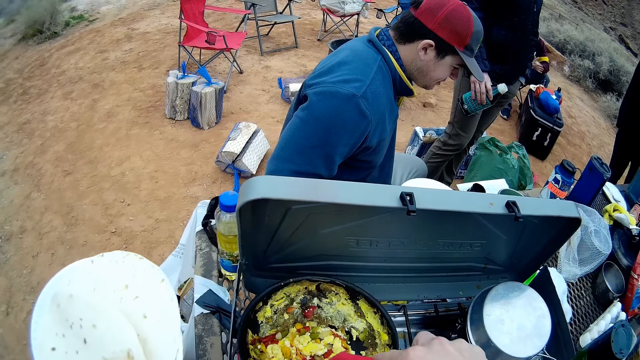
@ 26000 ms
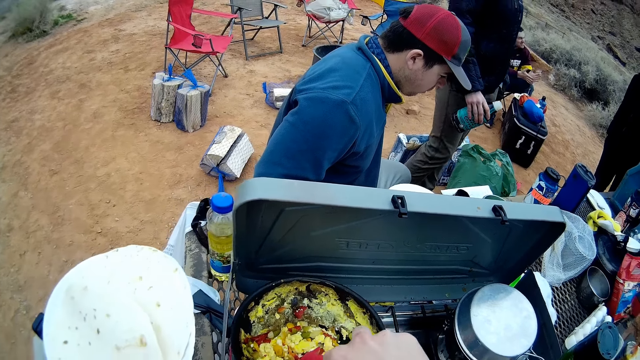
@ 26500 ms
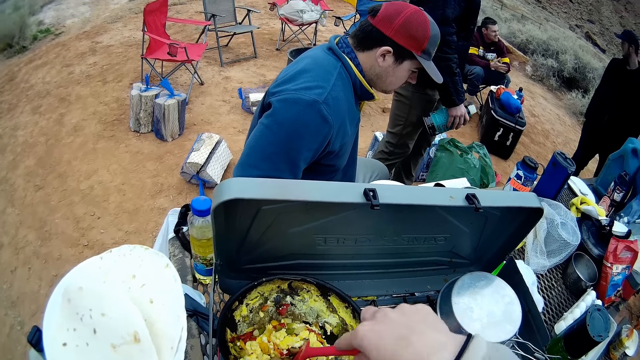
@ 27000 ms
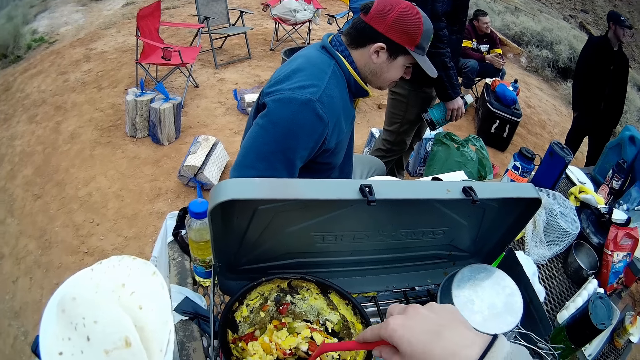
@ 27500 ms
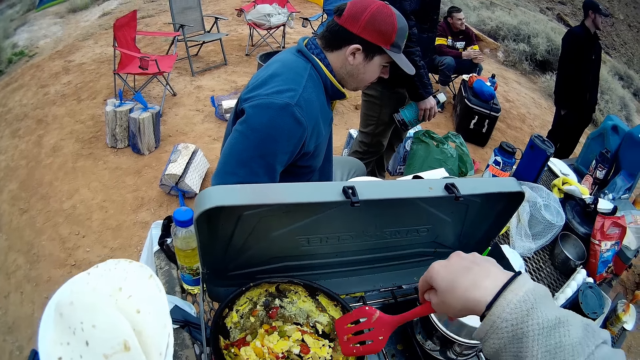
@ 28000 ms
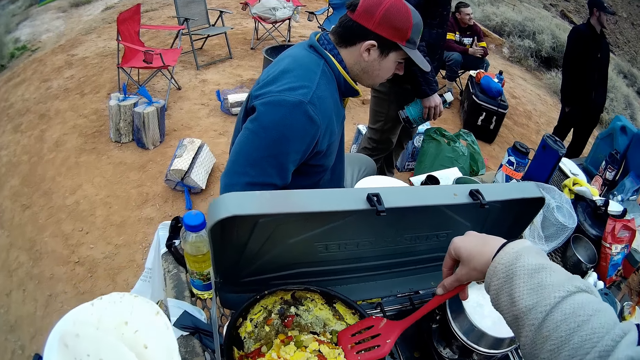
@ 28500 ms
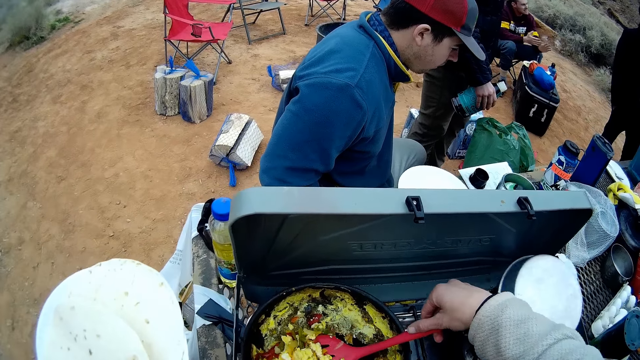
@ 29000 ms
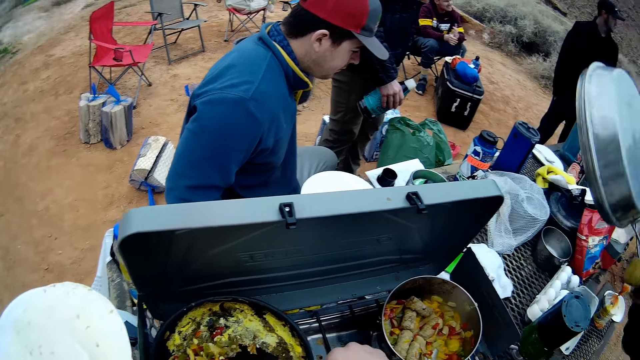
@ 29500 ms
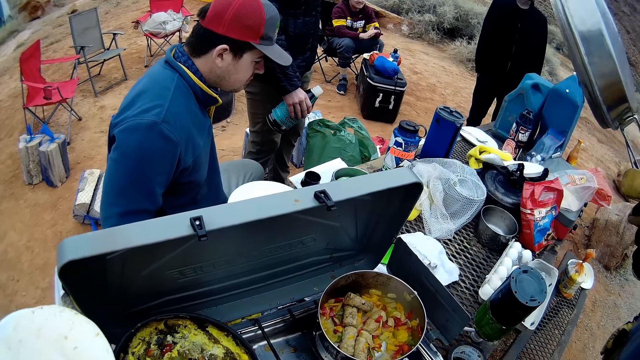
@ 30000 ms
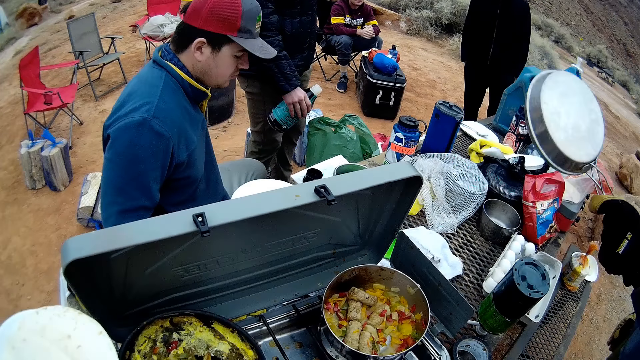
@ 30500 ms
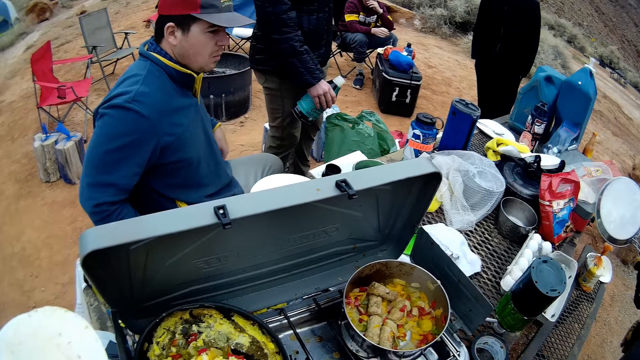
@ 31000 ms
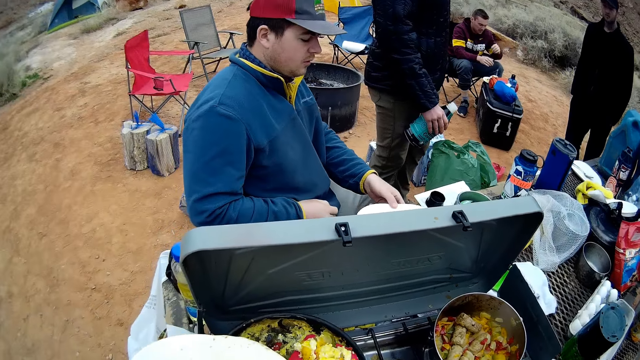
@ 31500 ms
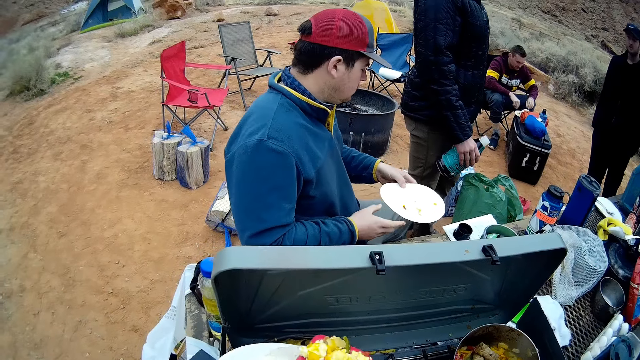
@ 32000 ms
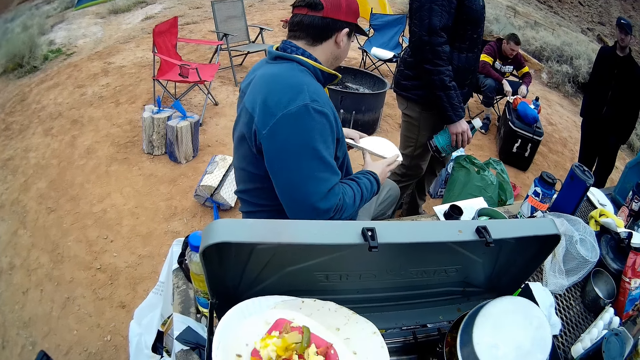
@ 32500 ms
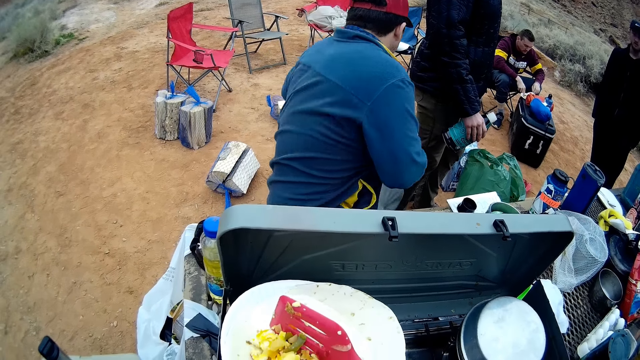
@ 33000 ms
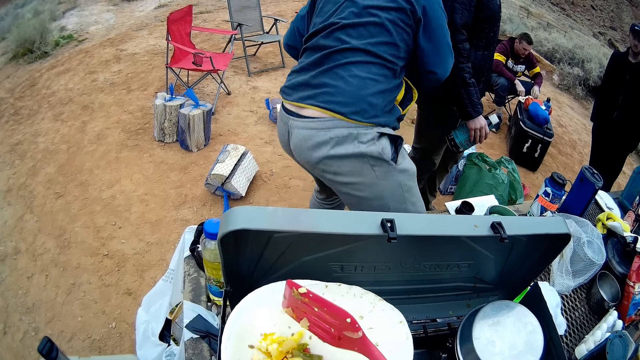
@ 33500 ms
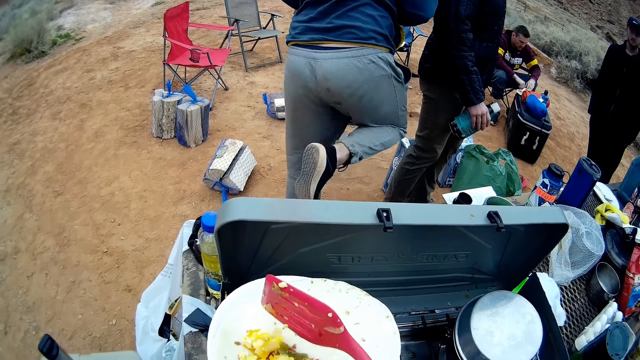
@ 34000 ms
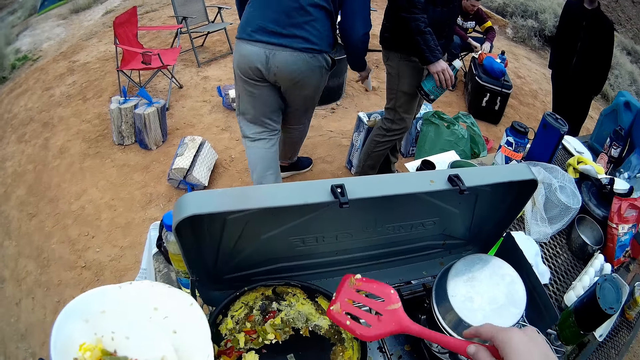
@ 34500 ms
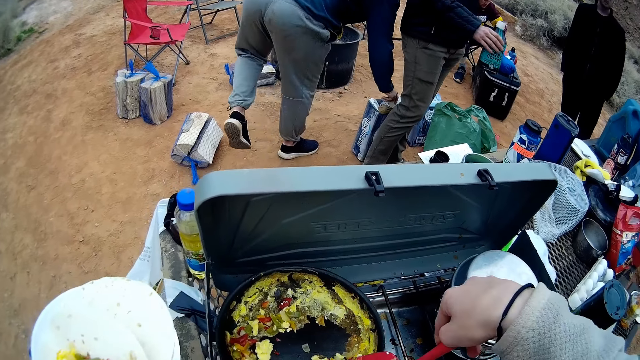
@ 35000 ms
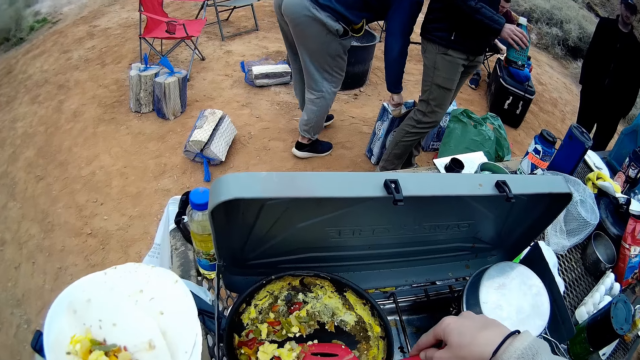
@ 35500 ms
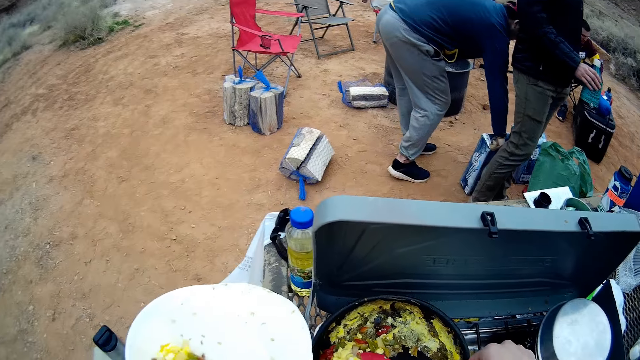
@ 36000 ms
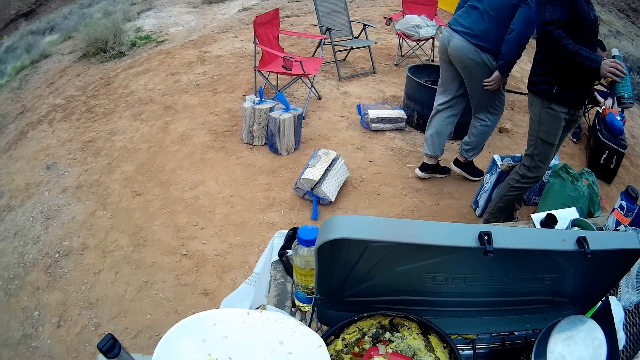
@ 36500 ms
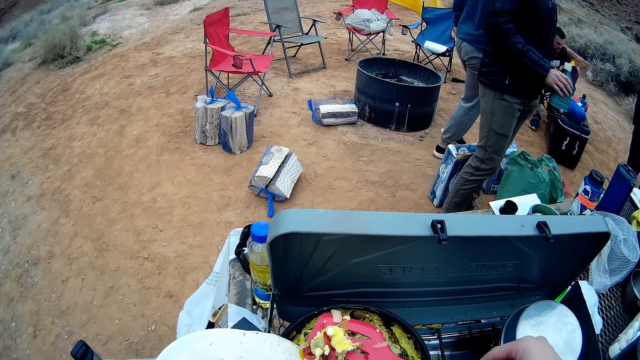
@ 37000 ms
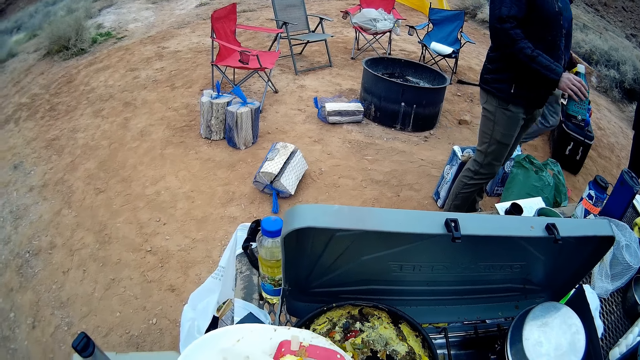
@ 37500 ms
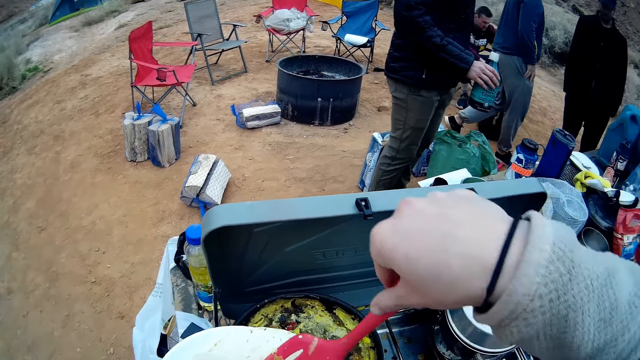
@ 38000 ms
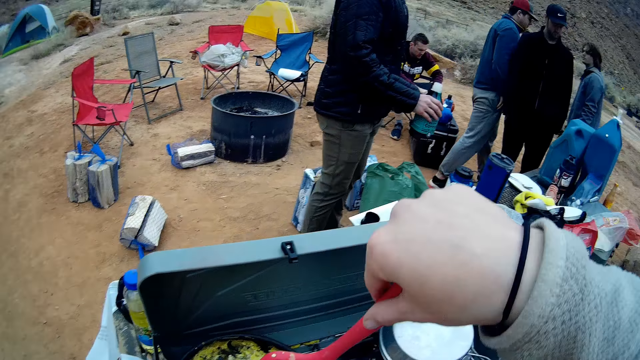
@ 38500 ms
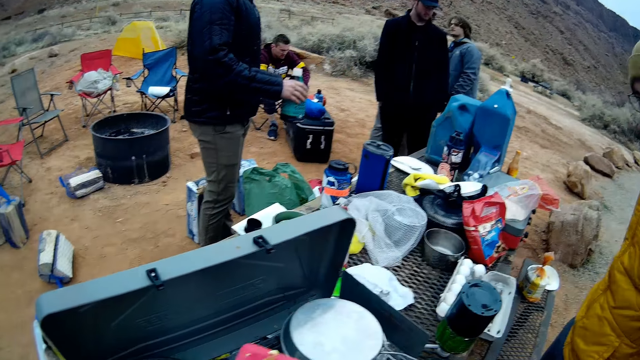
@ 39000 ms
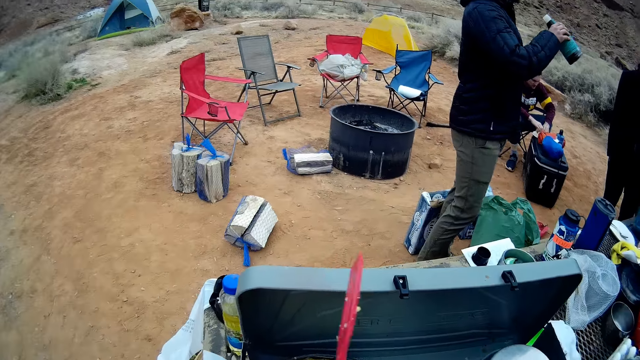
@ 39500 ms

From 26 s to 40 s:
The camera wearer holds the serving spoon. They scoop food from the cooking pot. They pour the food in the unleavened bread. A man holds a paper plate in his hand. The man walks towards a carton. The man drops the paper plate in the carton. The camera wearer puts the serving spoon in the cooking pot. They take food from the pot.

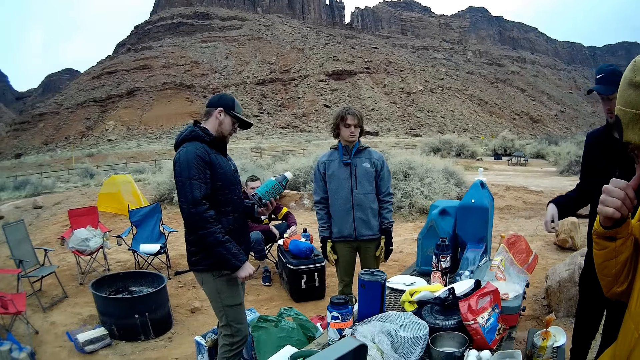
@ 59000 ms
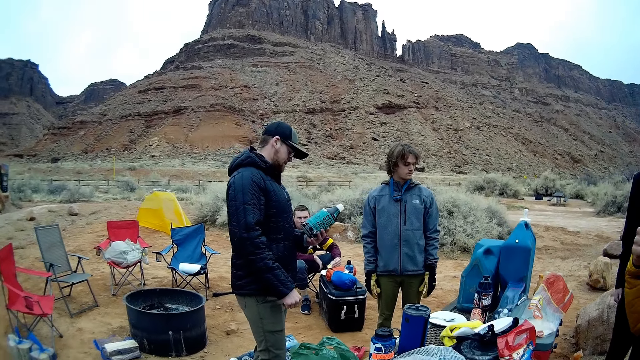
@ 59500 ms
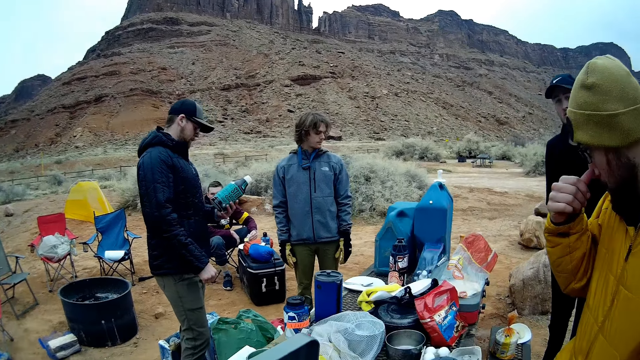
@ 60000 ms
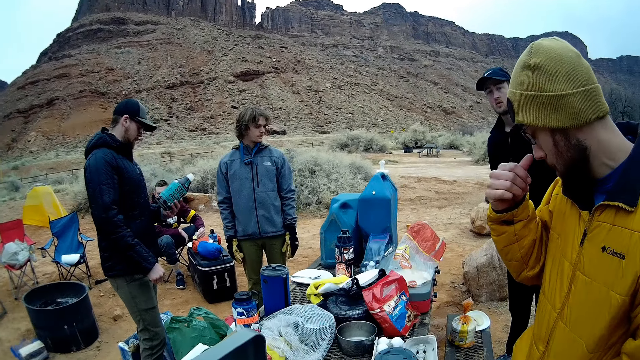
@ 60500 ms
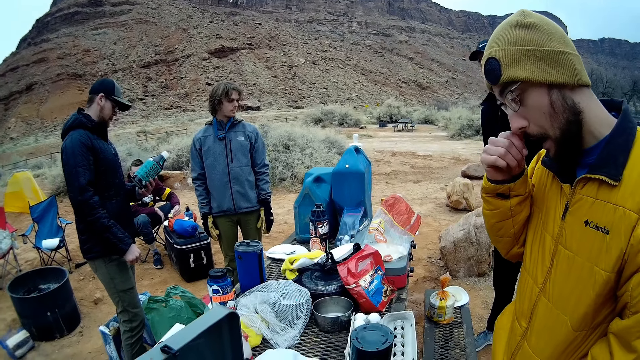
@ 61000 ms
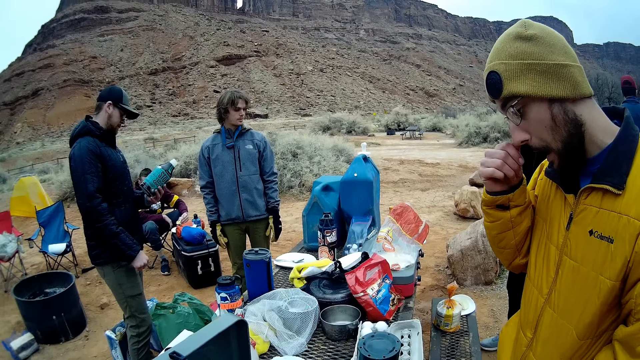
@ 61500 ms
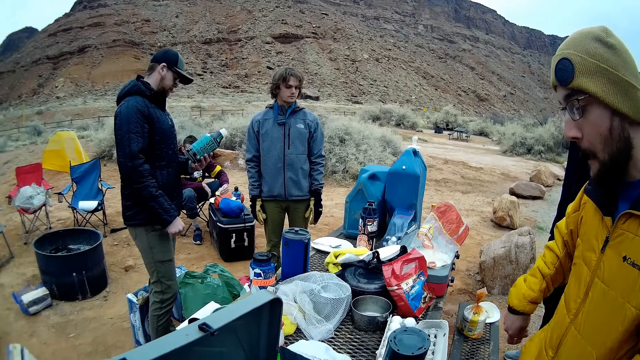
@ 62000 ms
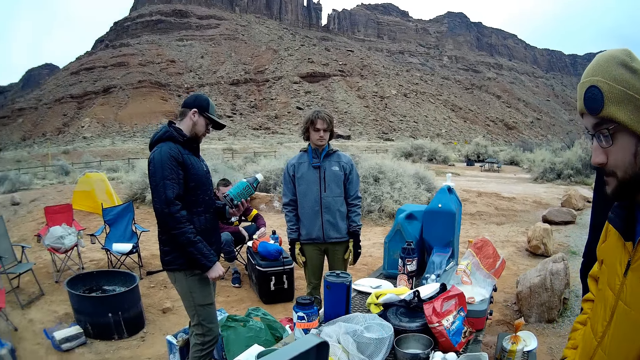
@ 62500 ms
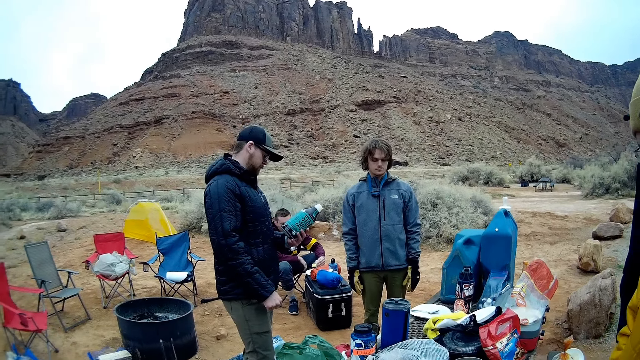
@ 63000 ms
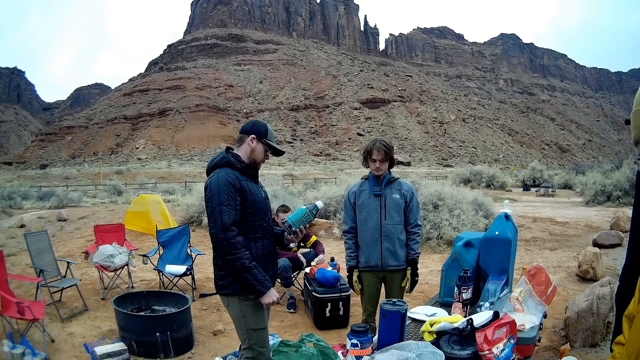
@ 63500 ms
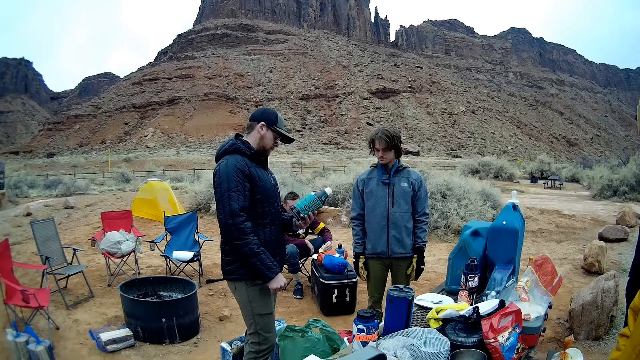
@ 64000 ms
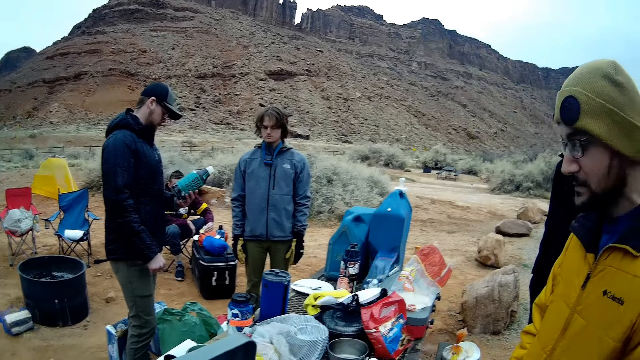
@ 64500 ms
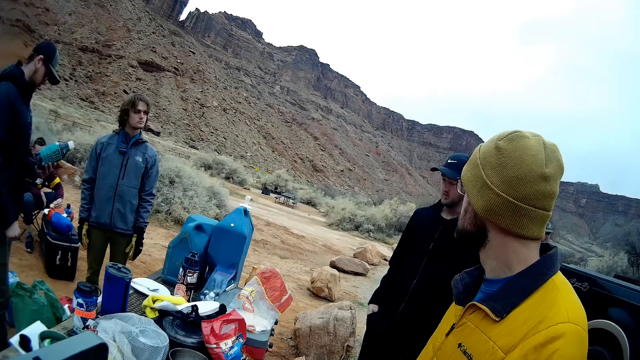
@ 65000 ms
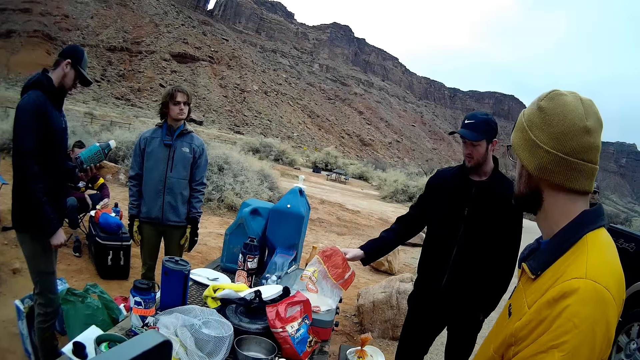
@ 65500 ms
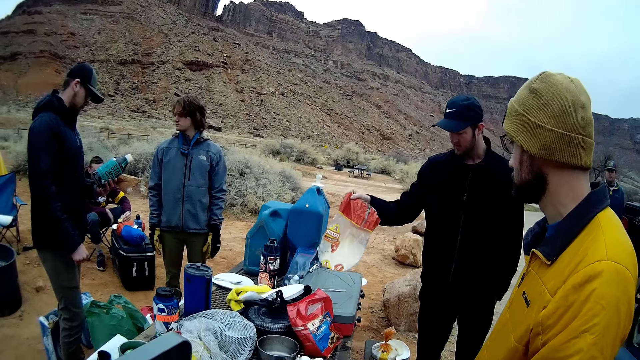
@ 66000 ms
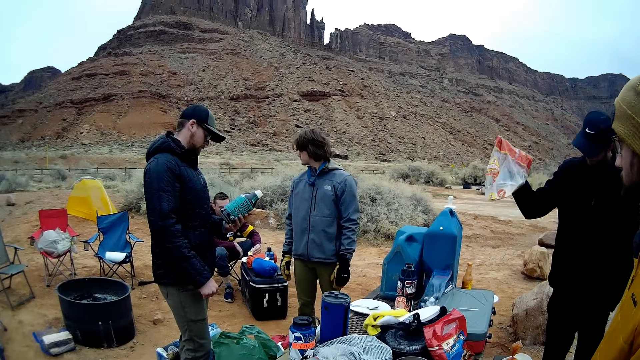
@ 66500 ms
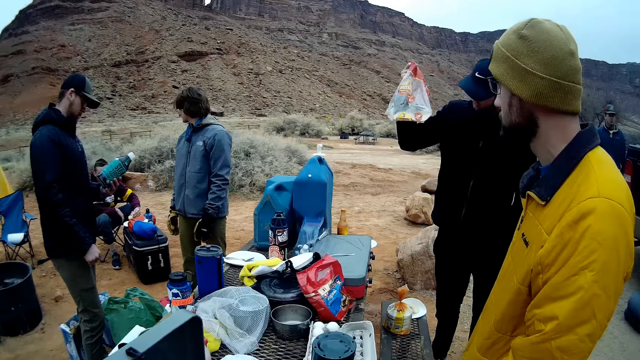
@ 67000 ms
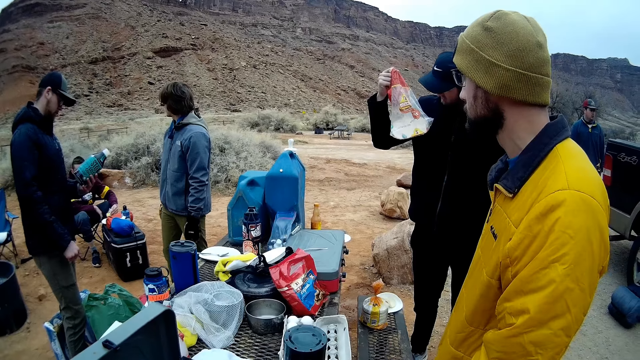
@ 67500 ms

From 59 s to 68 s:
The man touches his face. Another man looks at a can in his left hand. Another man picks up a nylon from a table with his right hand.
